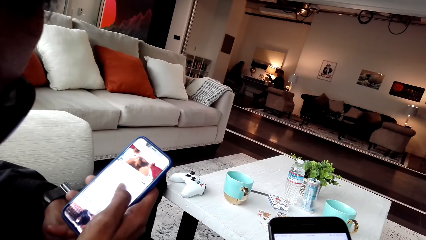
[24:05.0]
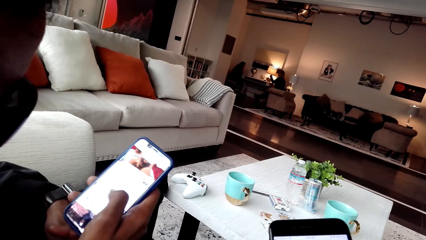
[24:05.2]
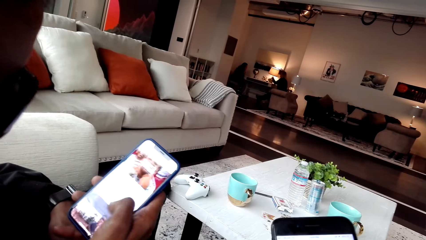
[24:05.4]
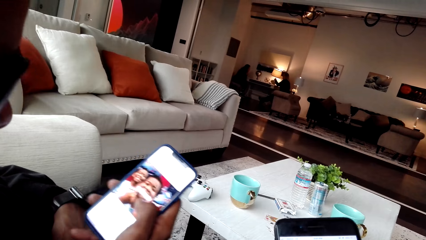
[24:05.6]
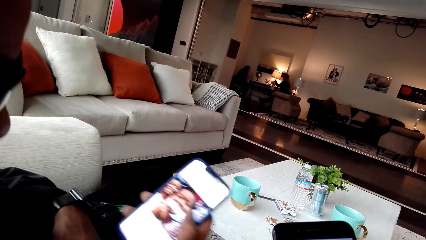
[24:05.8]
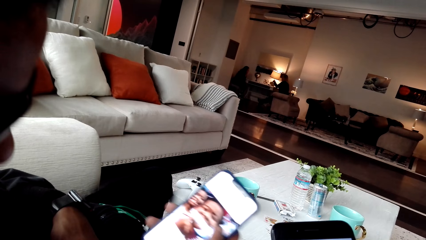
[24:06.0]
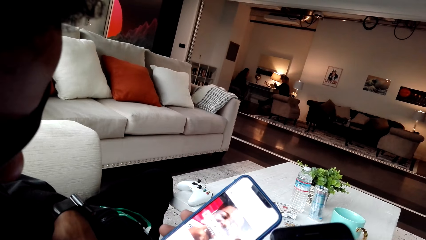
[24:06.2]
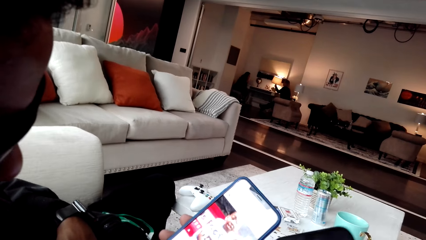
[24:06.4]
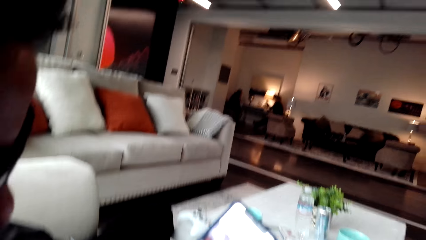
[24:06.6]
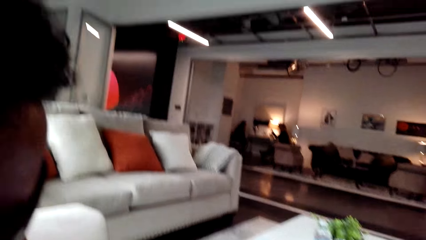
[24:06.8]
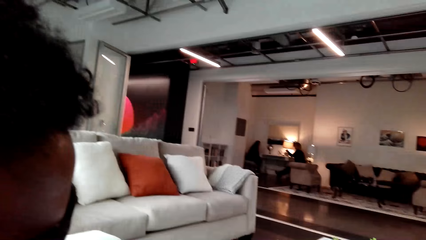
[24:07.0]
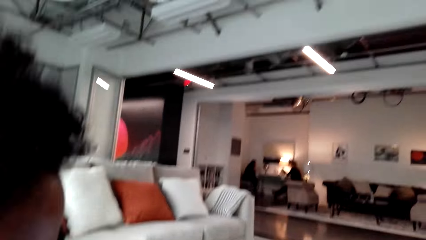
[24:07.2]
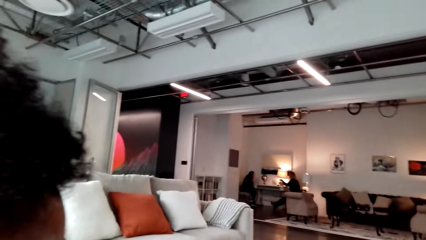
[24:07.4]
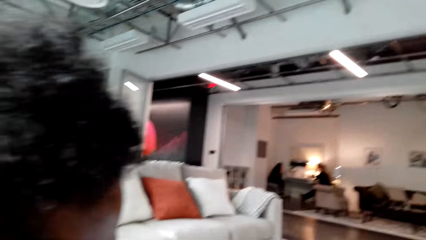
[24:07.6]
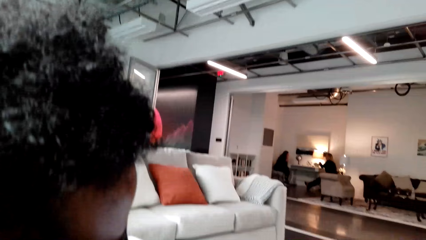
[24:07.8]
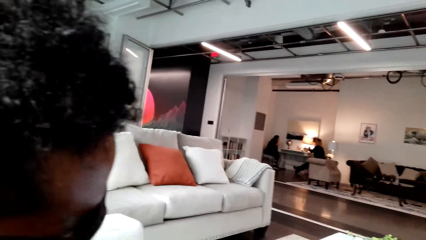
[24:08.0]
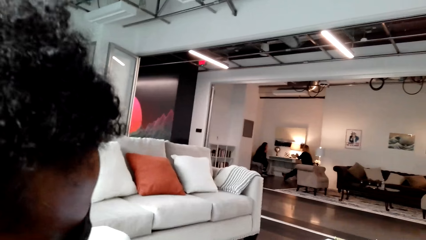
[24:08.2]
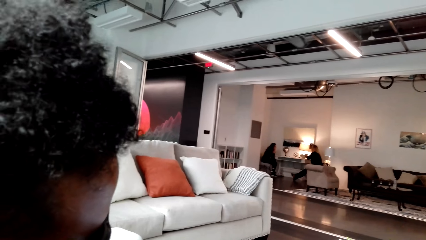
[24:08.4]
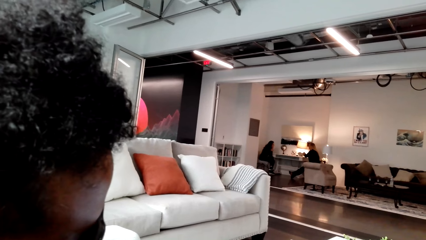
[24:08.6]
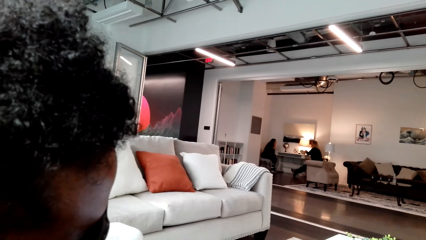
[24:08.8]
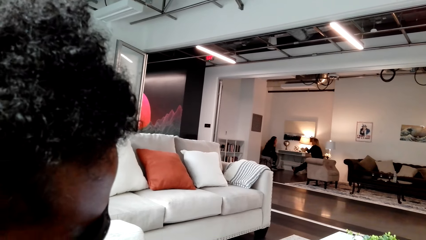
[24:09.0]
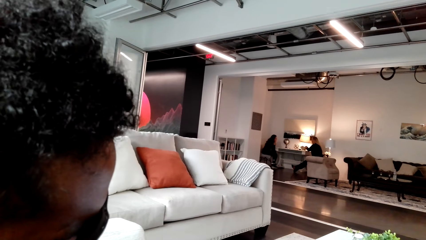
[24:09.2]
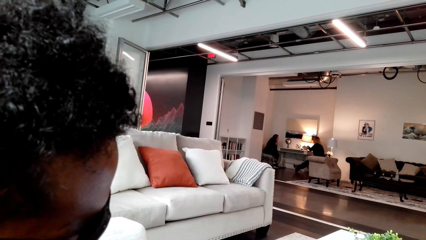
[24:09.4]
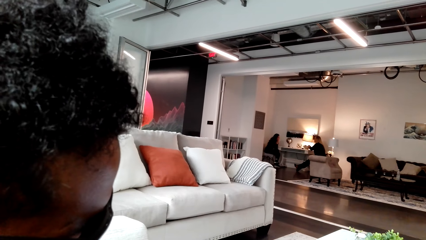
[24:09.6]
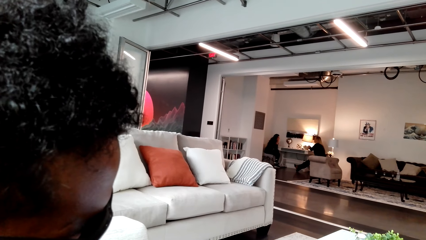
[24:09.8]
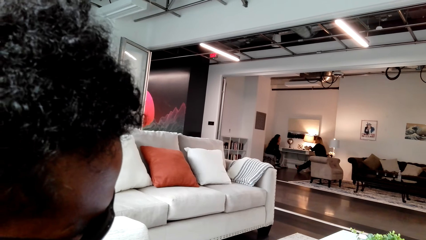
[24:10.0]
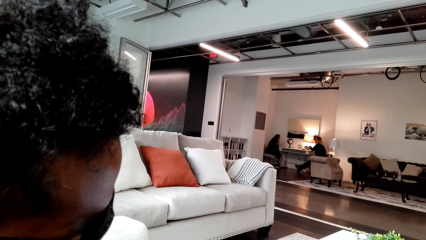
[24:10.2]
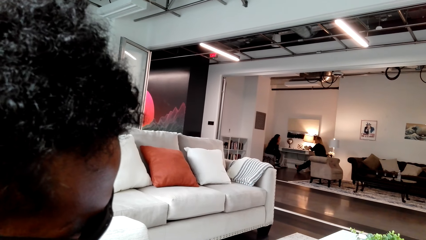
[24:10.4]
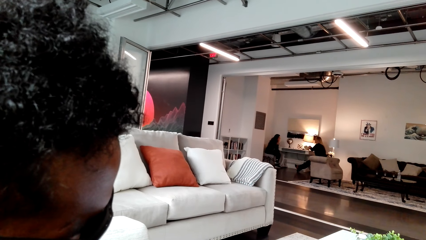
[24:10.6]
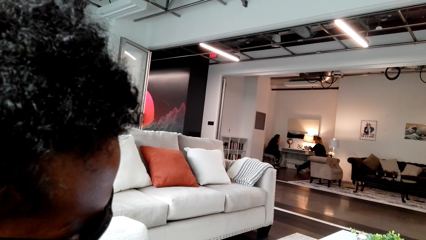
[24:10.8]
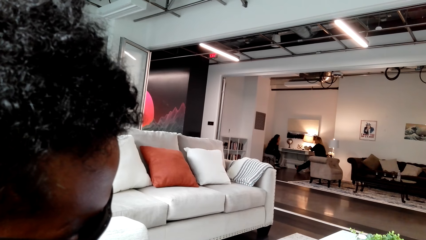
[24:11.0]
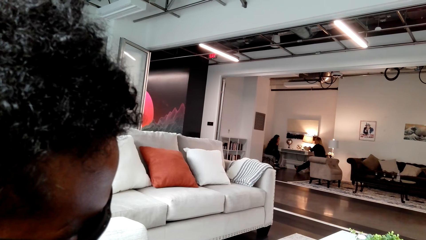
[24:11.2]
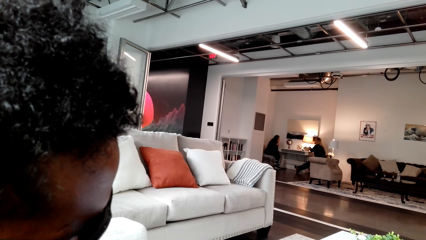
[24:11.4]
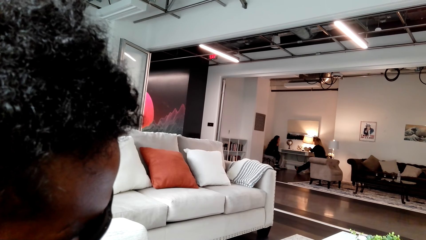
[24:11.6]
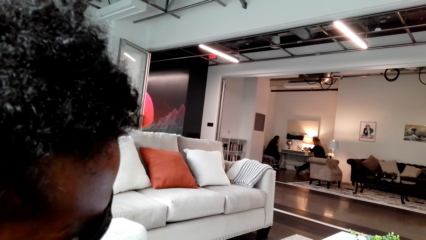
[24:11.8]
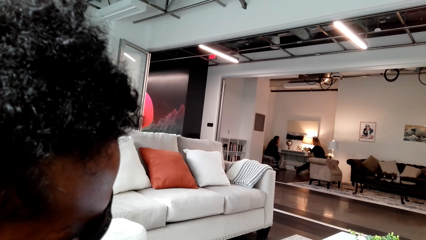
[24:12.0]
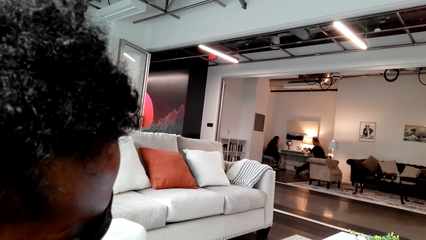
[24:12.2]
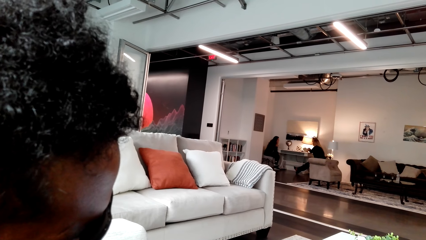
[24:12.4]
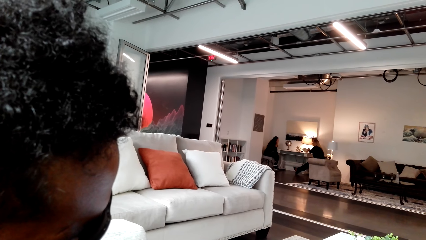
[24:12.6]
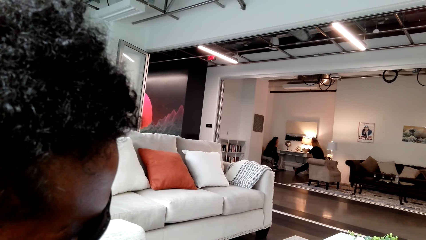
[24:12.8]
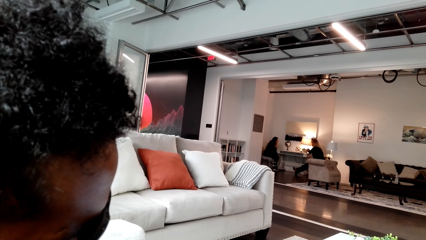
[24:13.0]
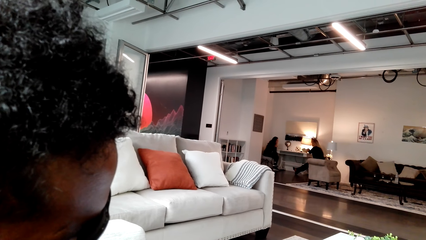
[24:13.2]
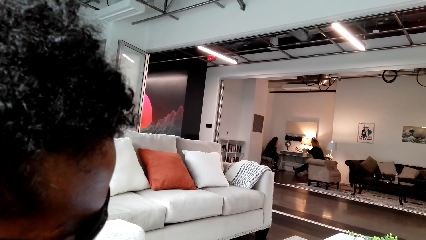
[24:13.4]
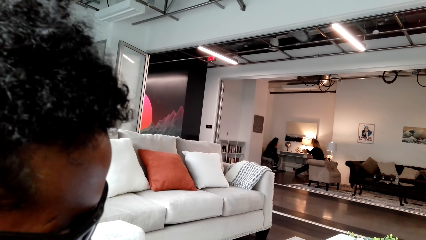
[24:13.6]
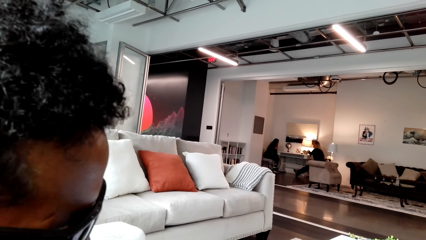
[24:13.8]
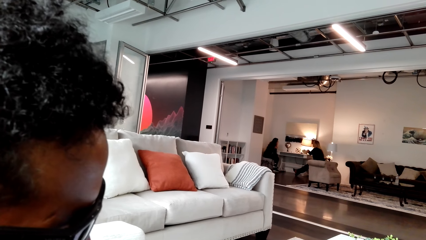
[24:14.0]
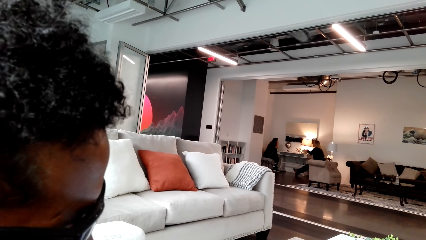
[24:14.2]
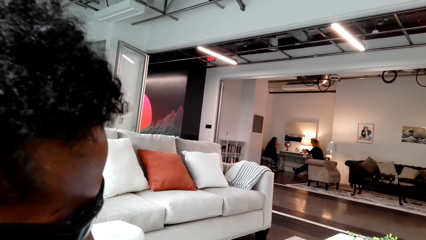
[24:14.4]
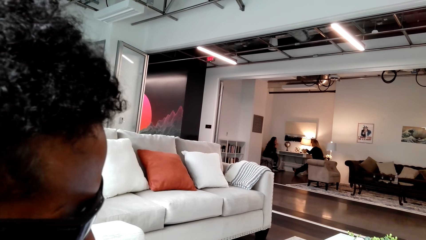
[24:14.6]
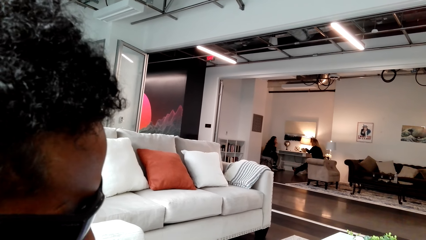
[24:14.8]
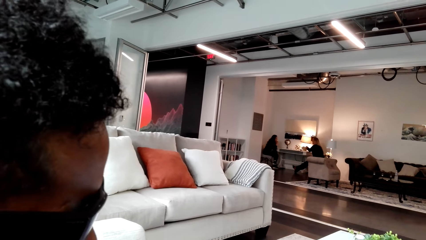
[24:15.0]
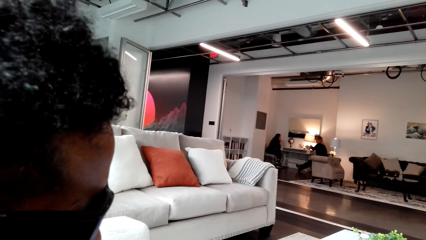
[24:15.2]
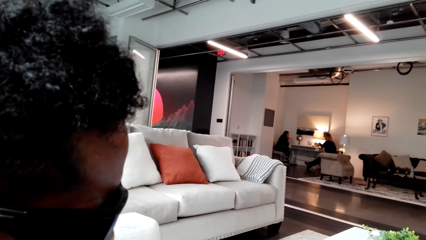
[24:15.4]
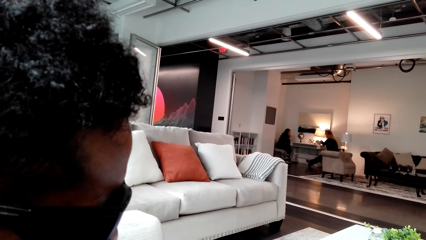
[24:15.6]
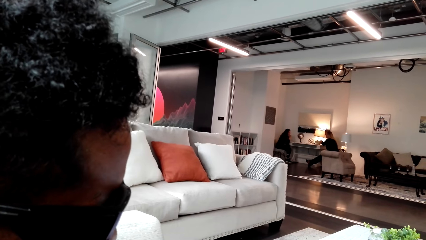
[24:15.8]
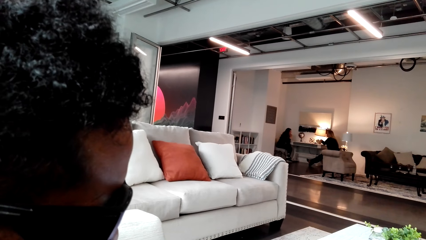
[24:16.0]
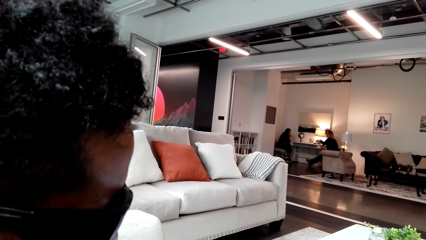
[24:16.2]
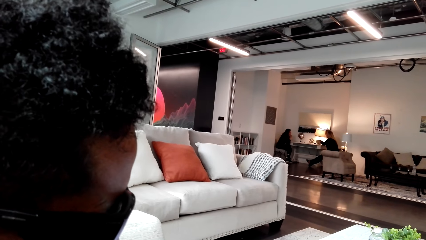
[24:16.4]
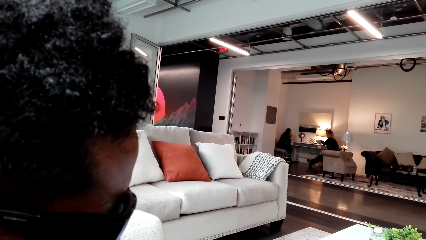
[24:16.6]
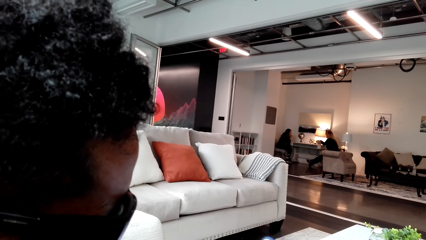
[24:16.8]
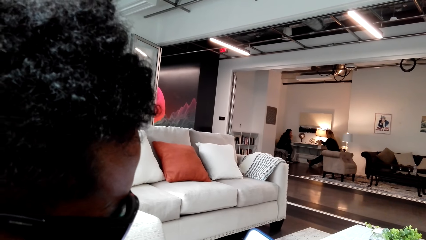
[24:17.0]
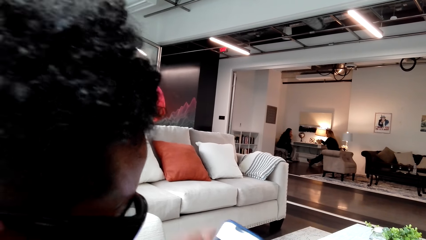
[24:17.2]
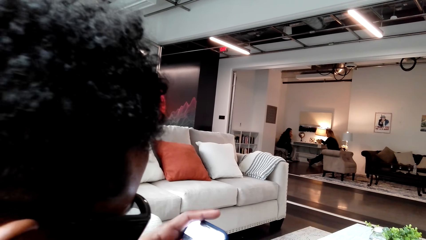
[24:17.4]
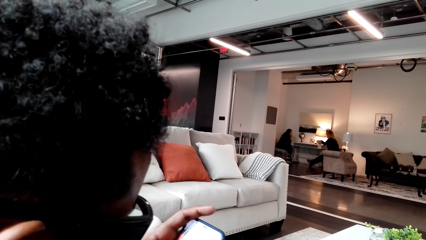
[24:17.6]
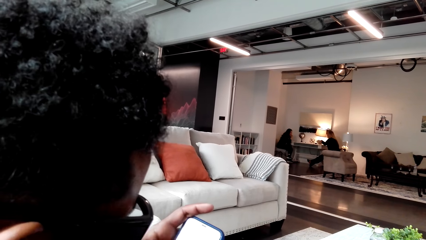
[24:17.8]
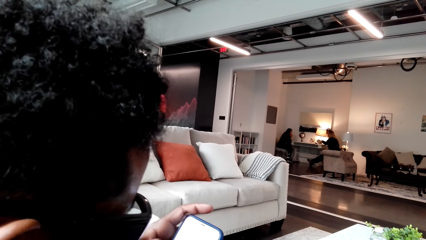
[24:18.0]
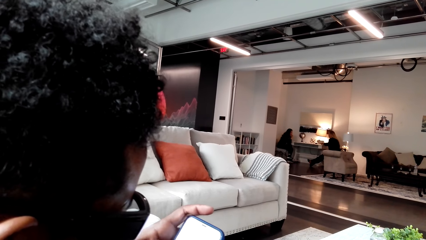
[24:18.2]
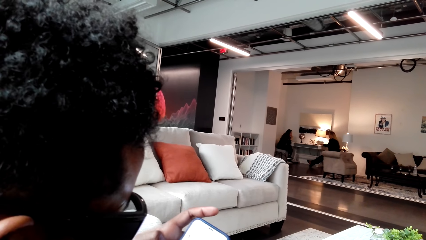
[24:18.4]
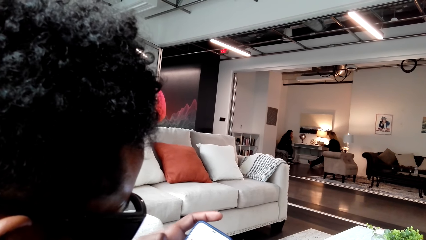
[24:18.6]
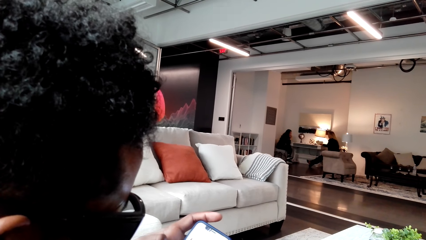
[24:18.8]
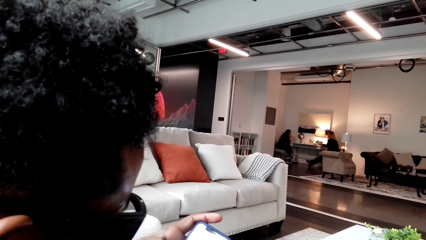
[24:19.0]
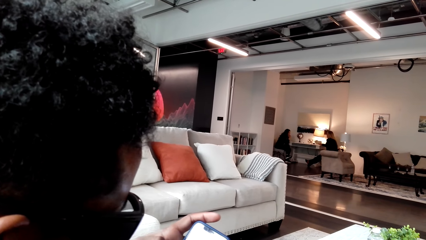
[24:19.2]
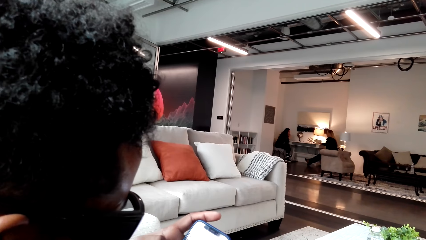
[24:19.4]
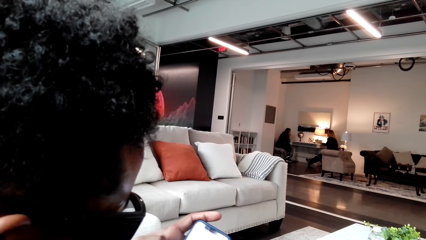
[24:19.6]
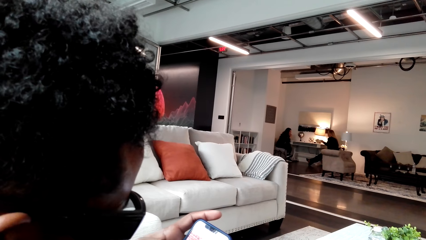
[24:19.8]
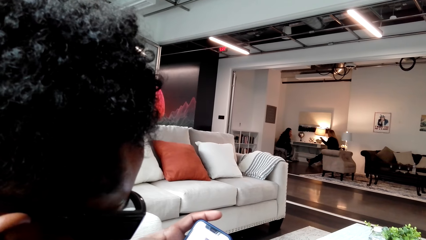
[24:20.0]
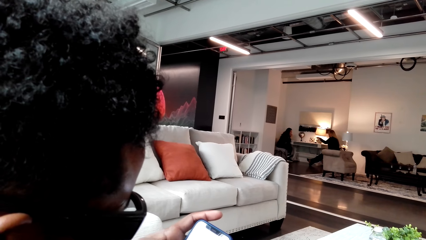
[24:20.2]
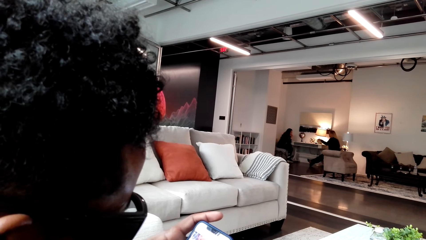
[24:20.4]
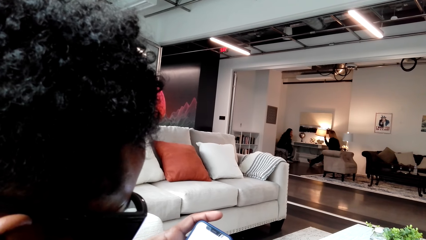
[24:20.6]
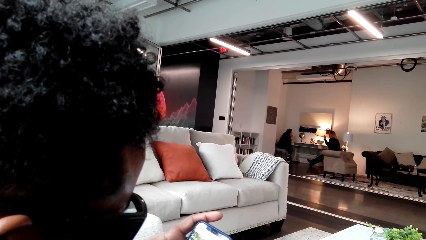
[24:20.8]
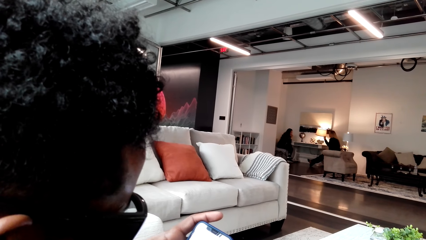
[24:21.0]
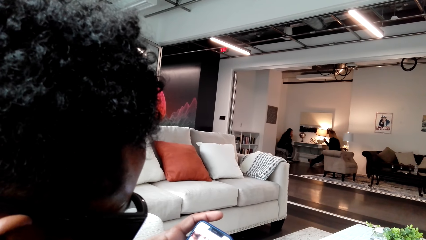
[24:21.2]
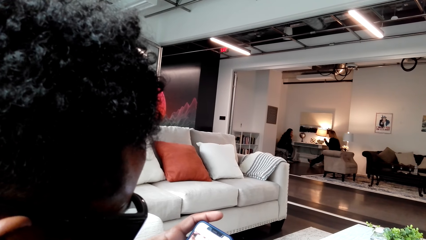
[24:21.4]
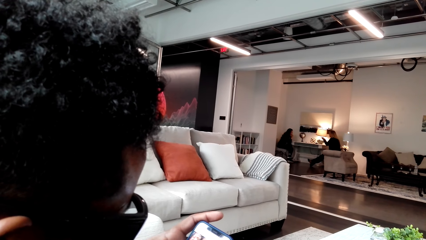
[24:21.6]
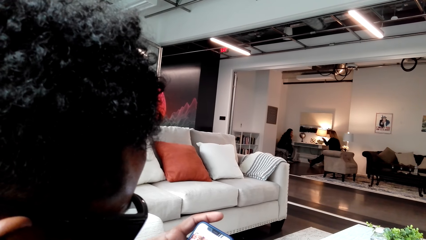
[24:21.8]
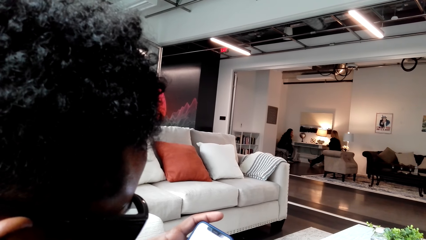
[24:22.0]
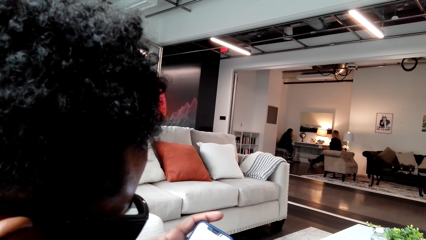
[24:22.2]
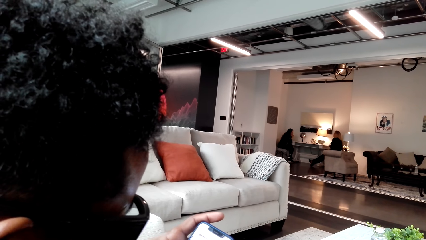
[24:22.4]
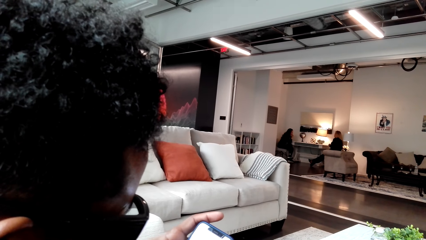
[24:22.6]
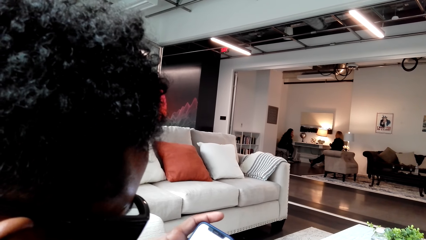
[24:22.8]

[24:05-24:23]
A man conversed with the camera wearer. The man scrolls the phone.
